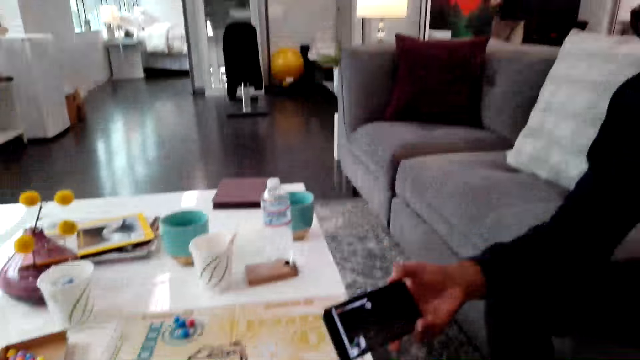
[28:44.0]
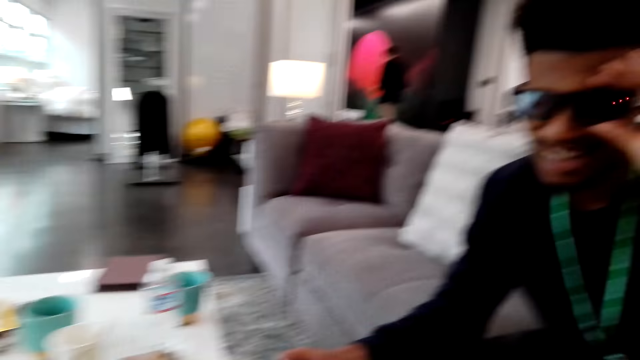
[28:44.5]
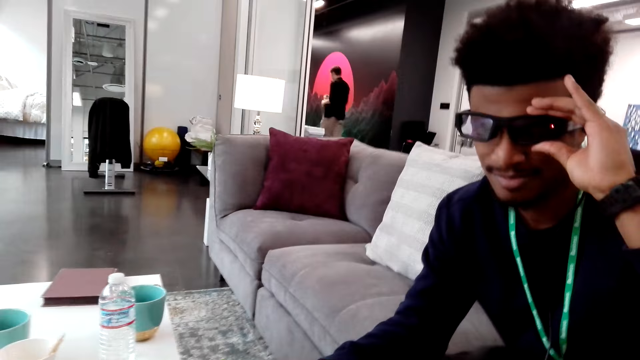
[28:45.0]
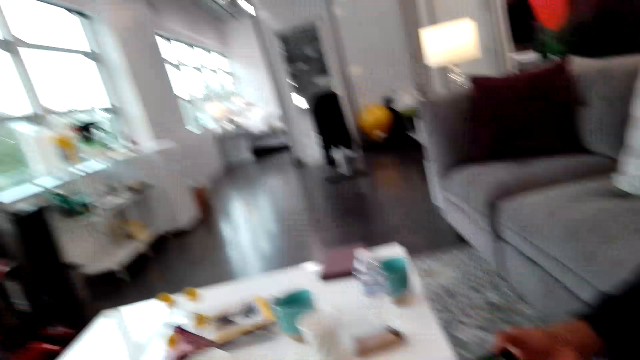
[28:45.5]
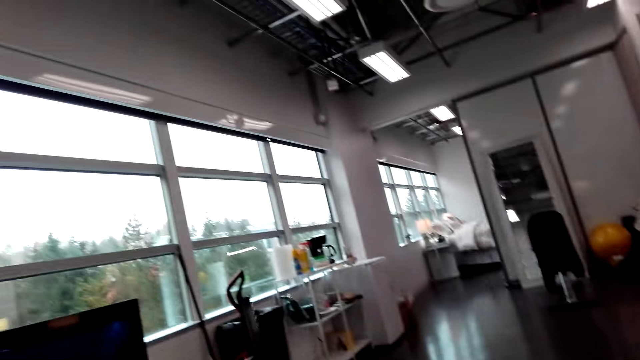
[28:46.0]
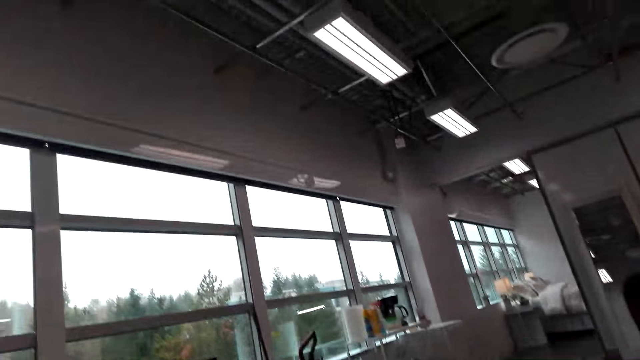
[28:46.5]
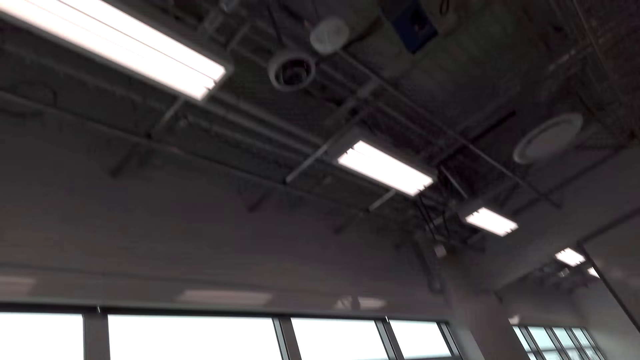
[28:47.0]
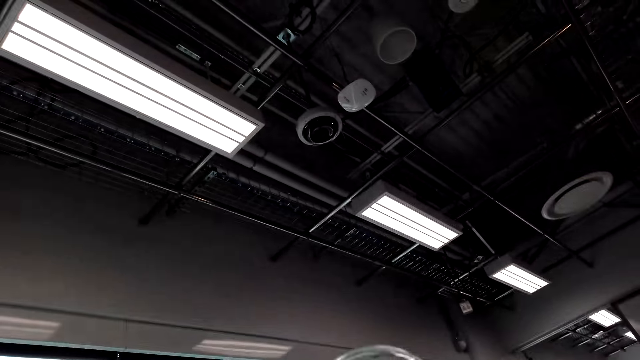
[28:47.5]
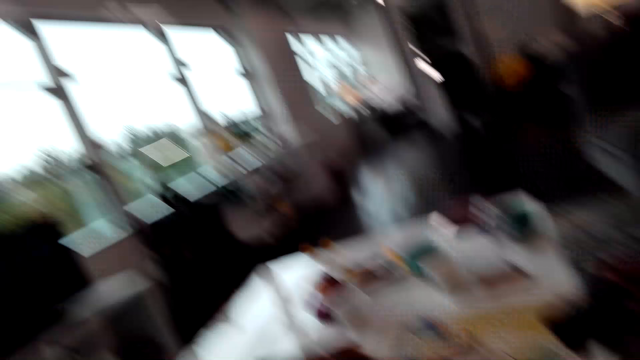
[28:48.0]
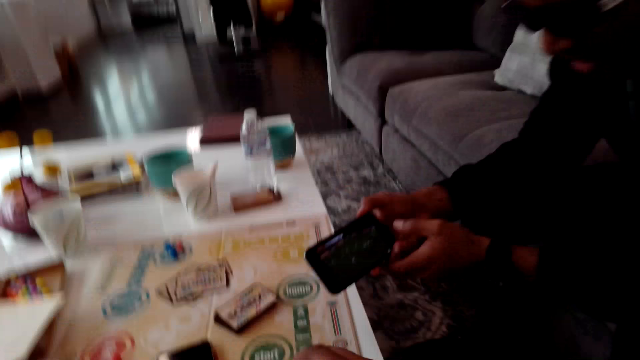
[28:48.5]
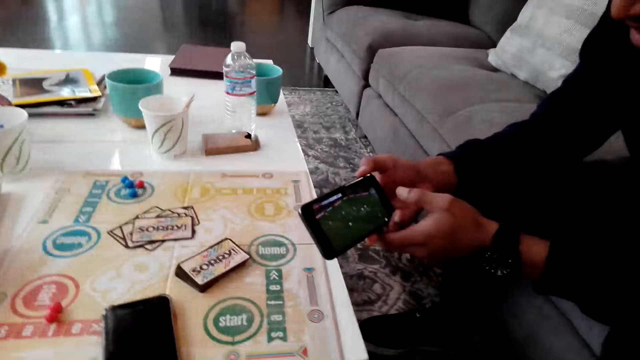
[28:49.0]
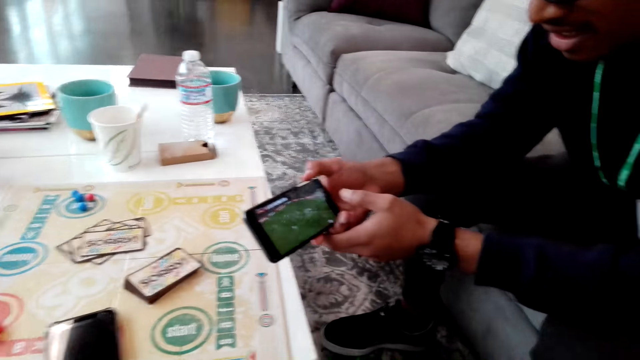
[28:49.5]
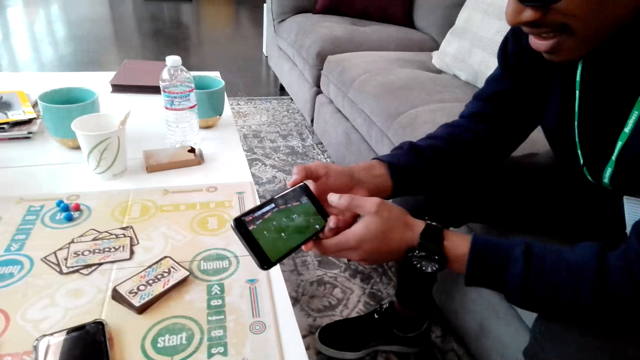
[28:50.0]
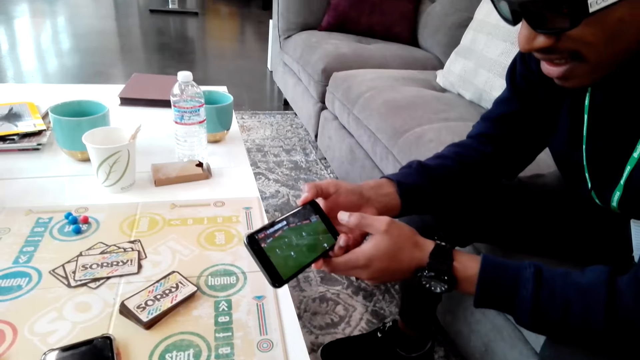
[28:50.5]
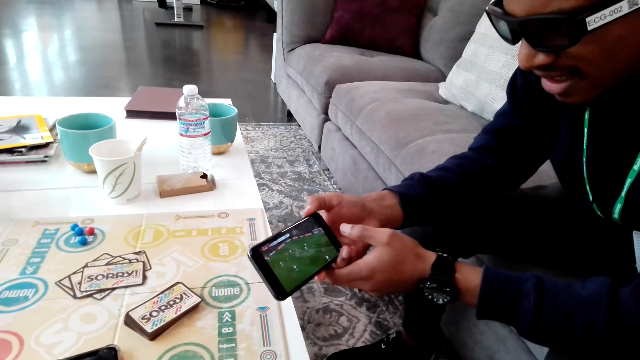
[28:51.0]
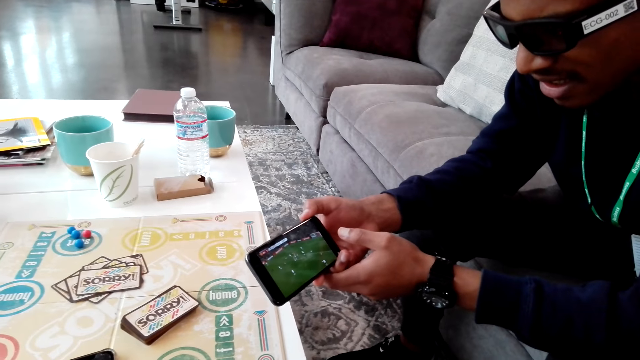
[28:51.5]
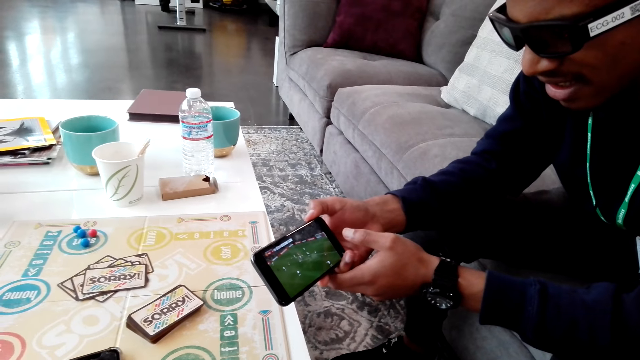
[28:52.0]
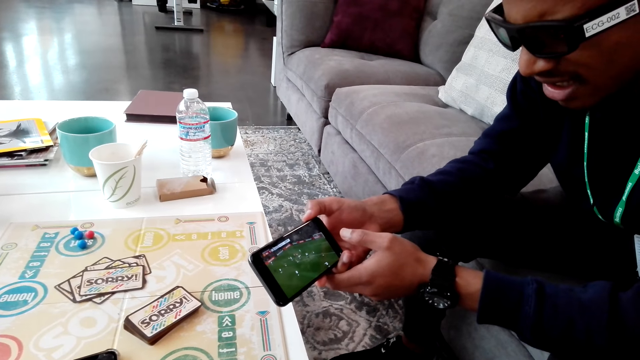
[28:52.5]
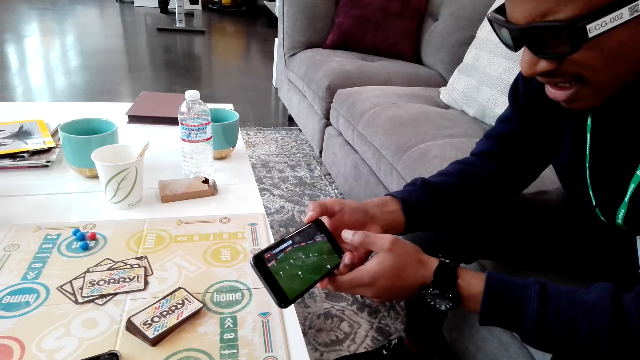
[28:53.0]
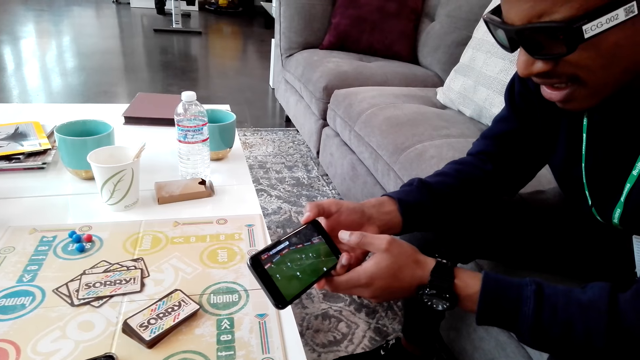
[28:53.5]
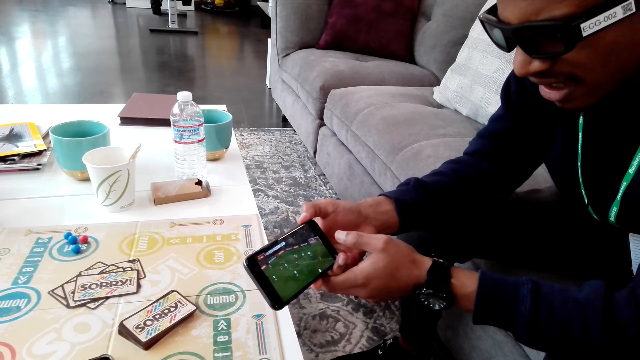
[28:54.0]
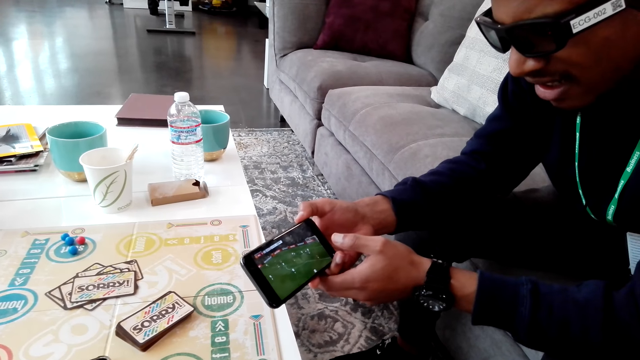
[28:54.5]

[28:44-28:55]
The camera wearer looks around. They dialogue with a person. They look at a phone.

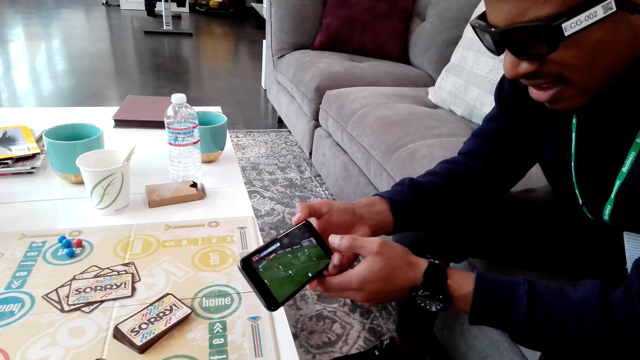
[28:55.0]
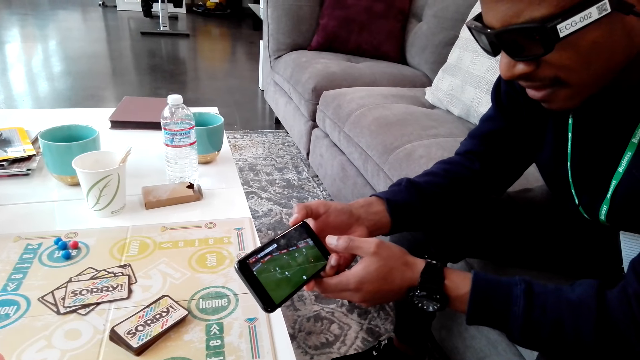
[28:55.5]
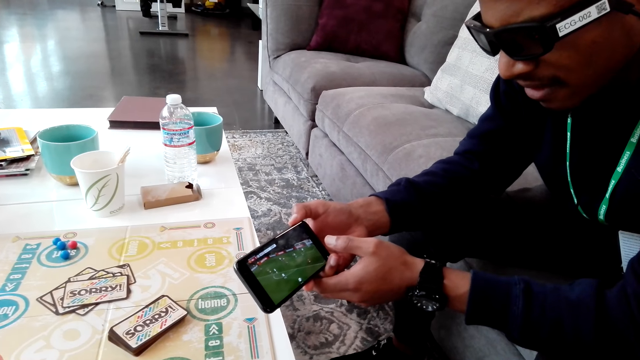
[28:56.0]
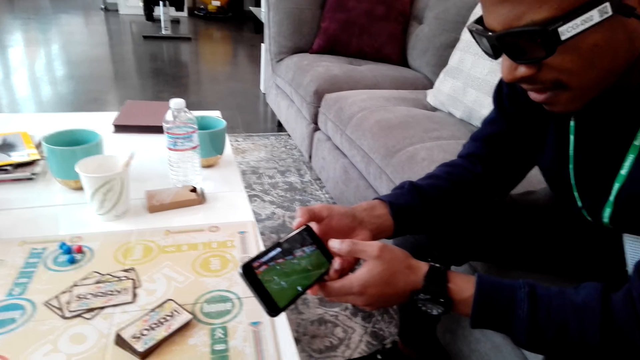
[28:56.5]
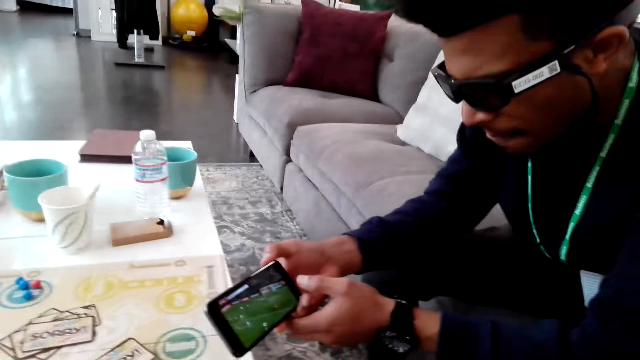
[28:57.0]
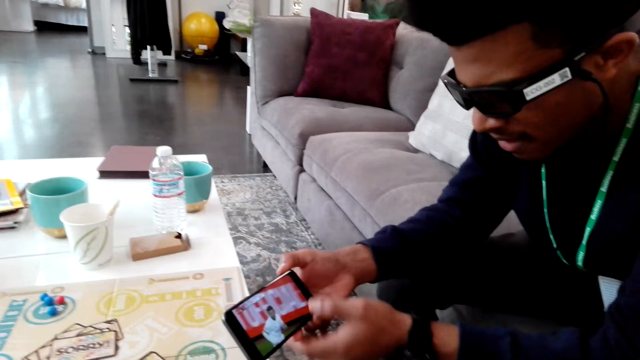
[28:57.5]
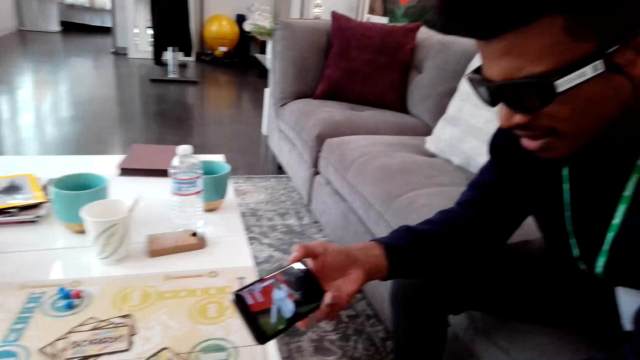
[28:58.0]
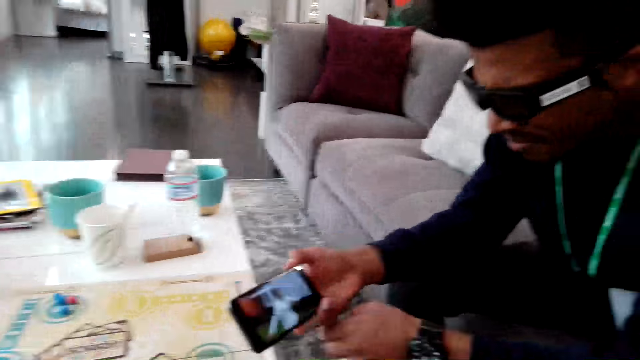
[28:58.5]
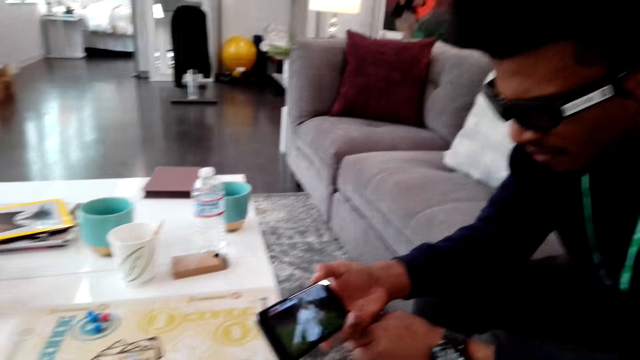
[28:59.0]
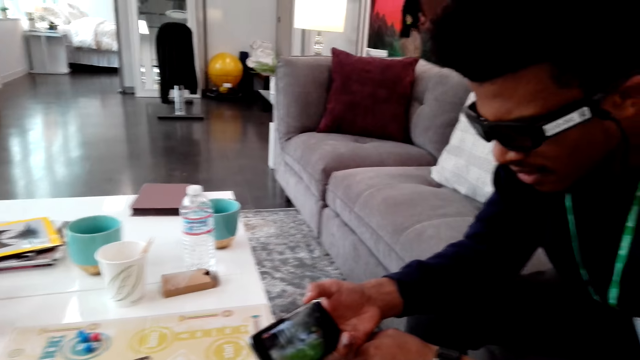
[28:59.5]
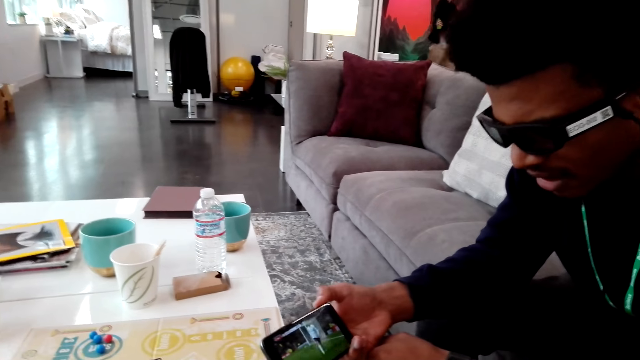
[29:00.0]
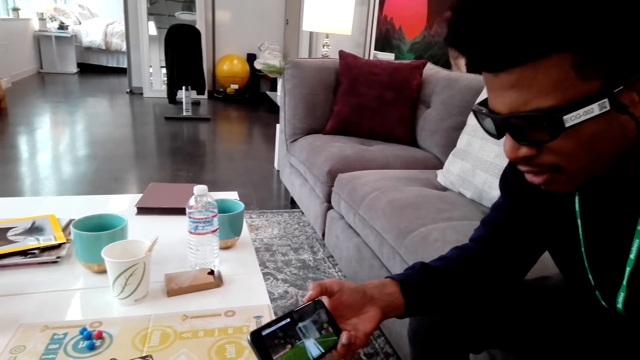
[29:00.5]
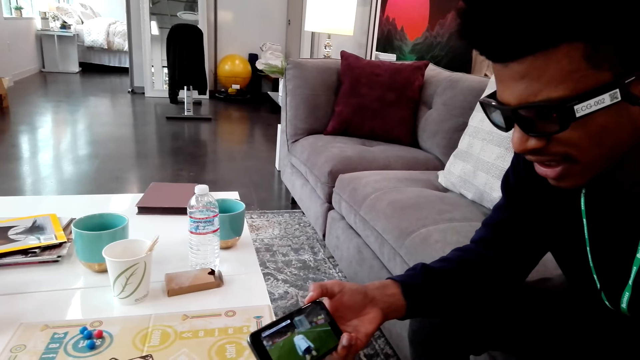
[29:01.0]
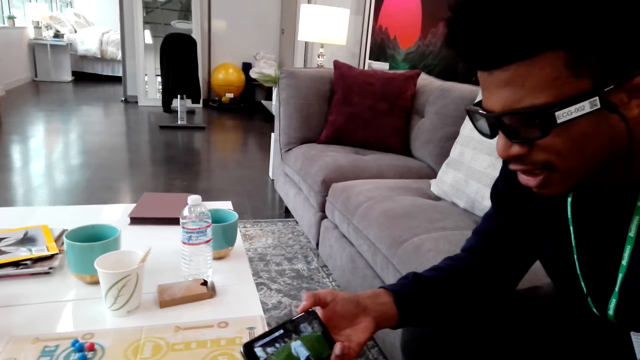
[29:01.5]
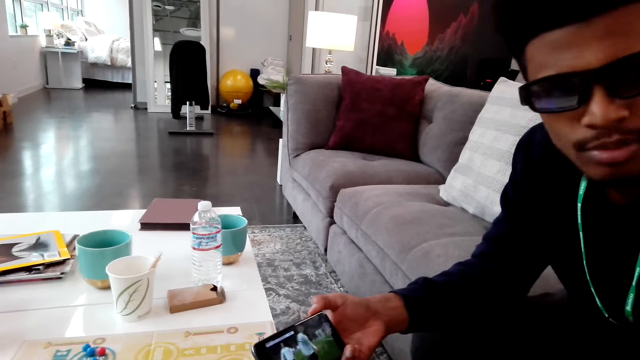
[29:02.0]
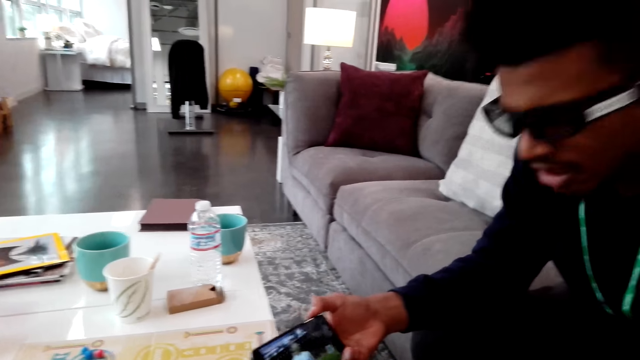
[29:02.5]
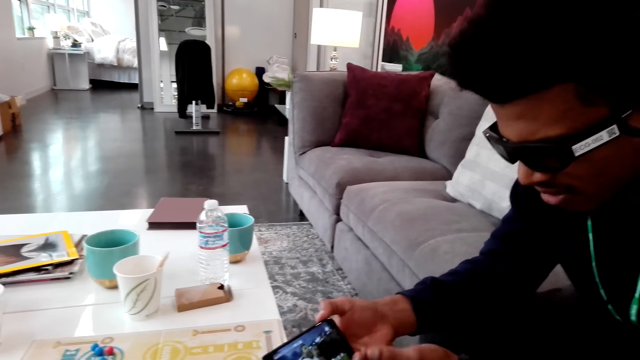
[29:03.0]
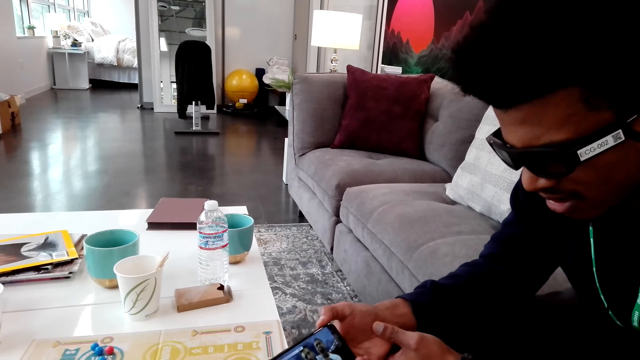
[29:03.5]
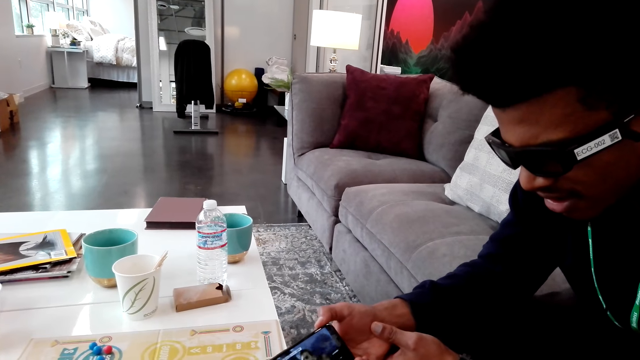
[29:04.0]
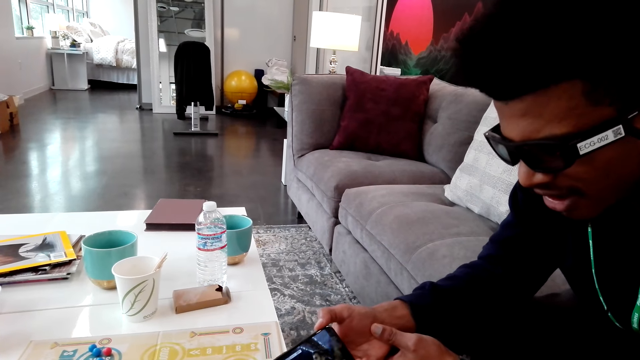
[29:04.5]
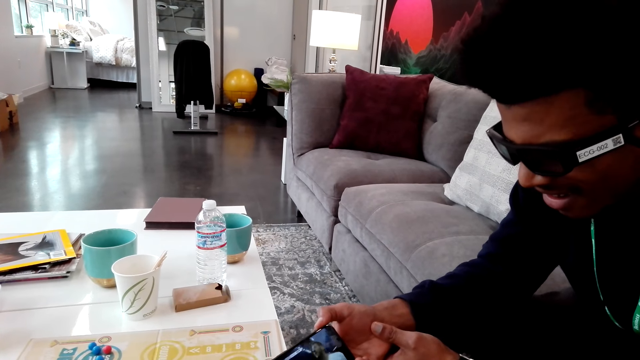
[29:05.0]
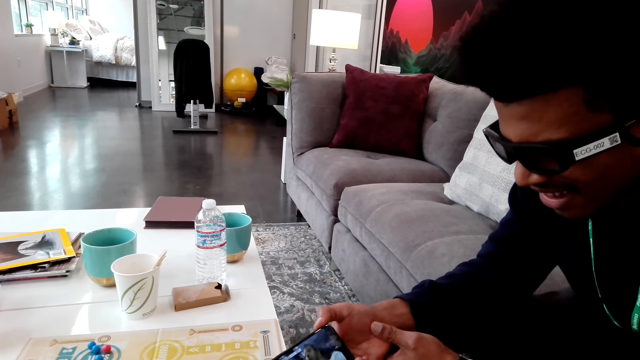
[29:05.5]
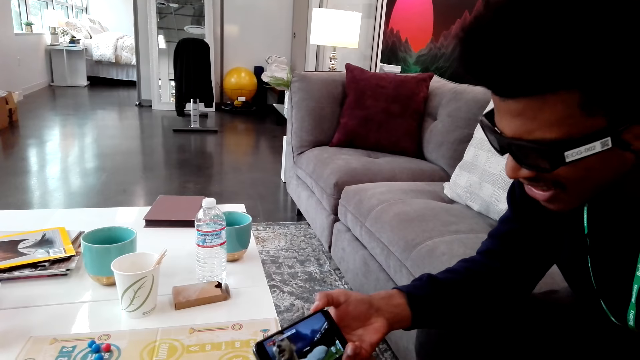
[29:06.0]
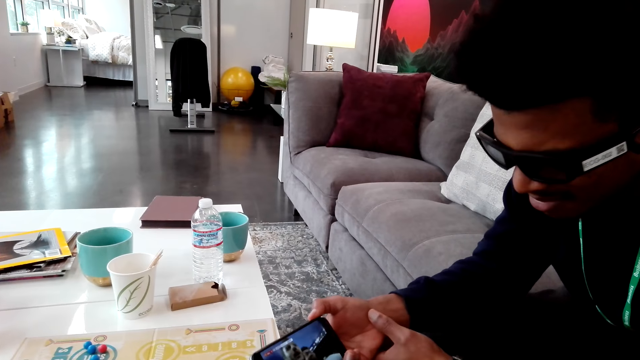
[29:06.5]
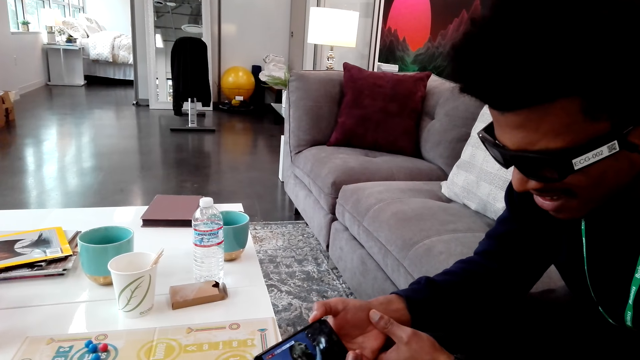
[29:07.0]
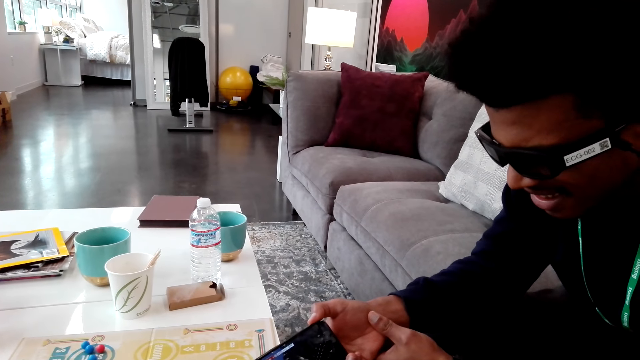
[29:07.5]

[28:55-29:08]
A woman walks across. A man talks.
